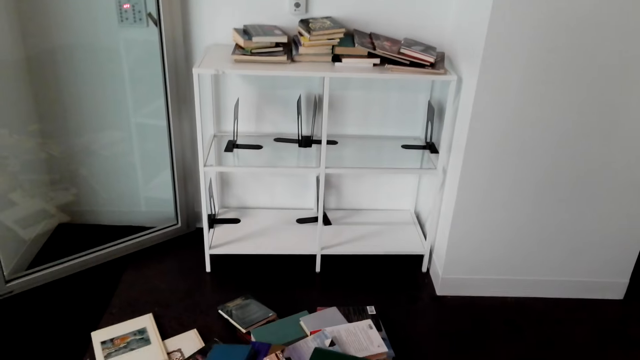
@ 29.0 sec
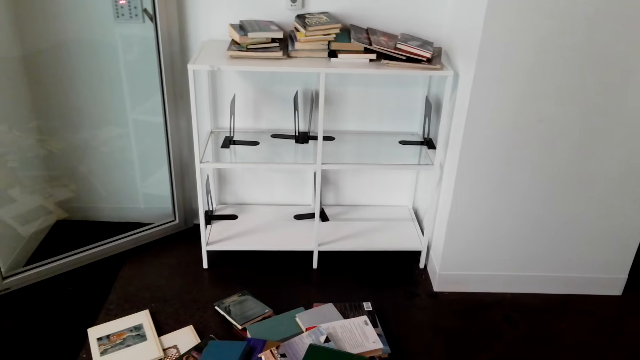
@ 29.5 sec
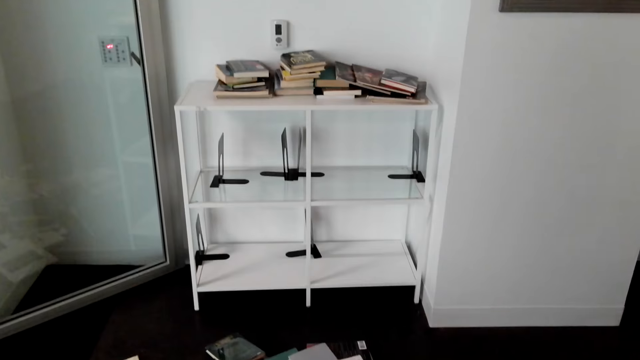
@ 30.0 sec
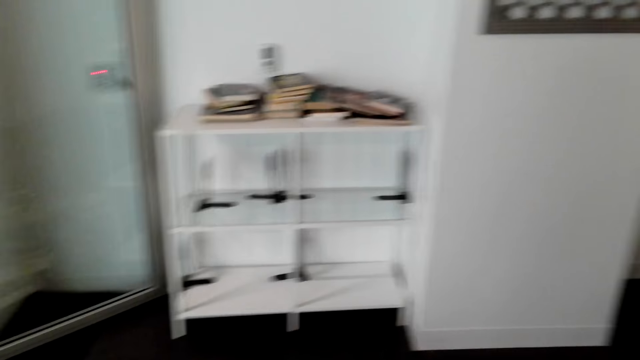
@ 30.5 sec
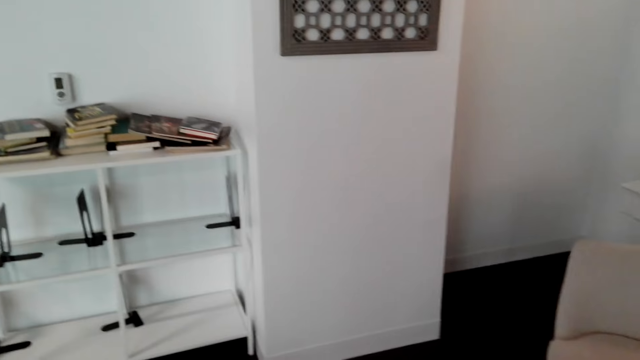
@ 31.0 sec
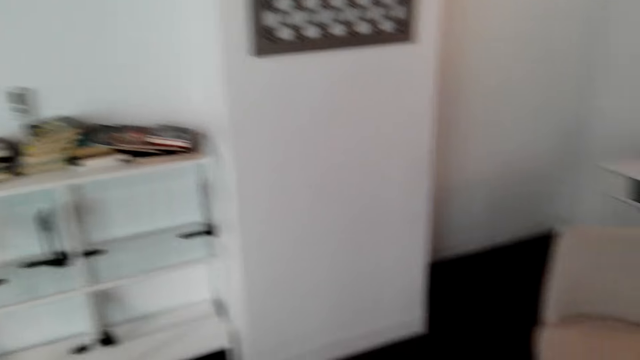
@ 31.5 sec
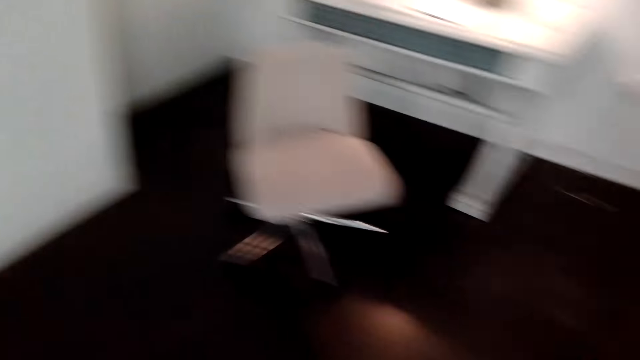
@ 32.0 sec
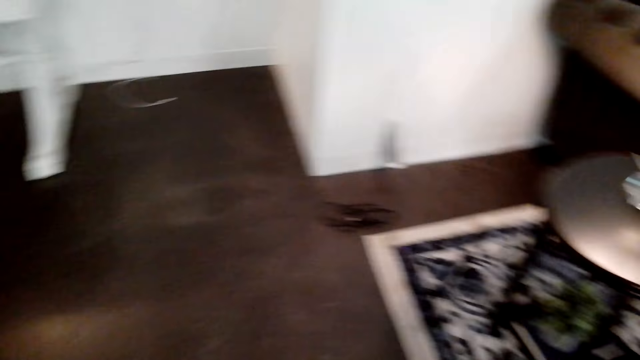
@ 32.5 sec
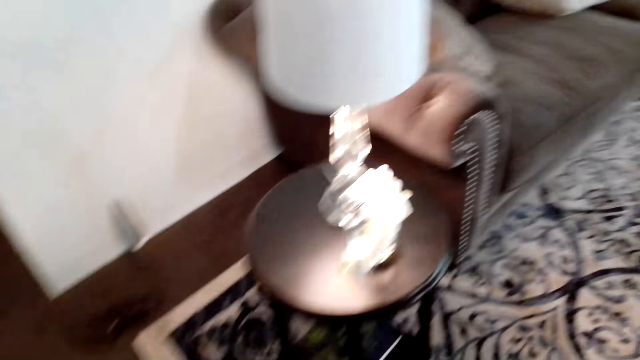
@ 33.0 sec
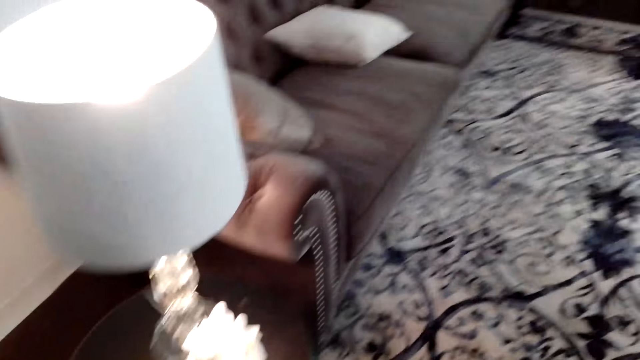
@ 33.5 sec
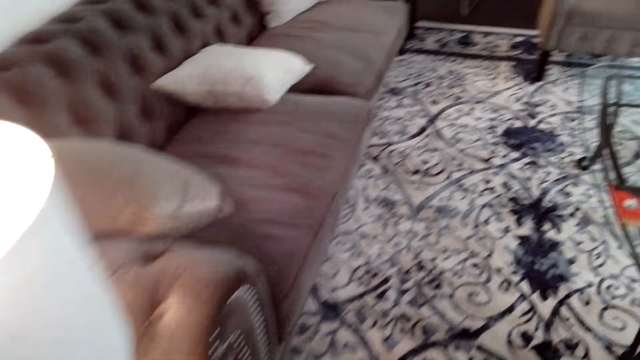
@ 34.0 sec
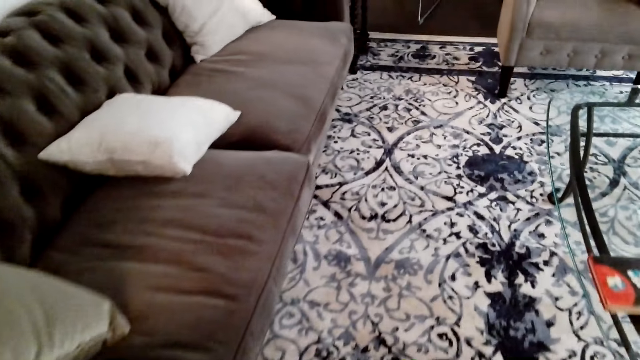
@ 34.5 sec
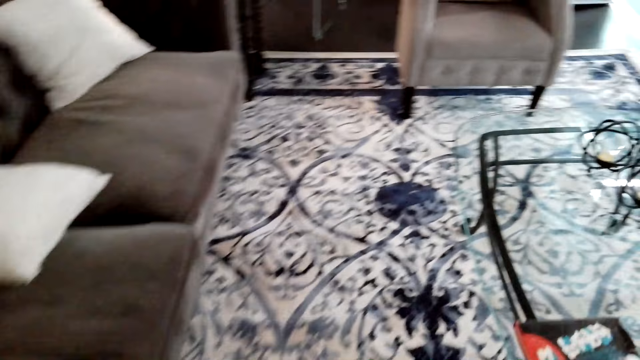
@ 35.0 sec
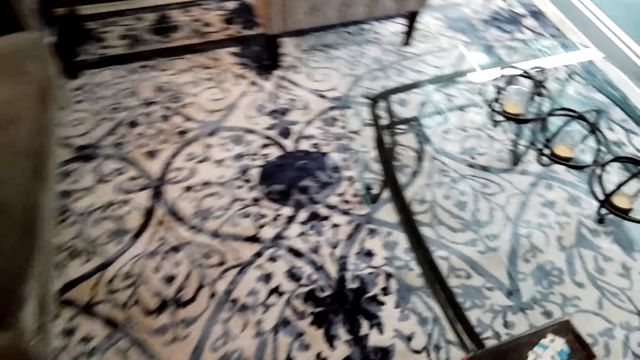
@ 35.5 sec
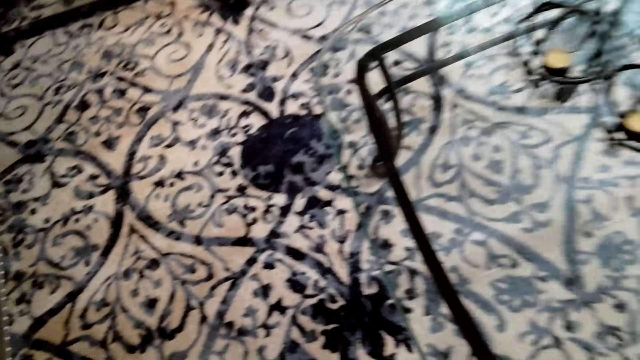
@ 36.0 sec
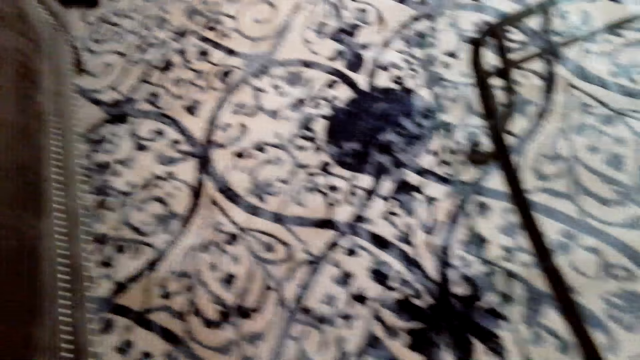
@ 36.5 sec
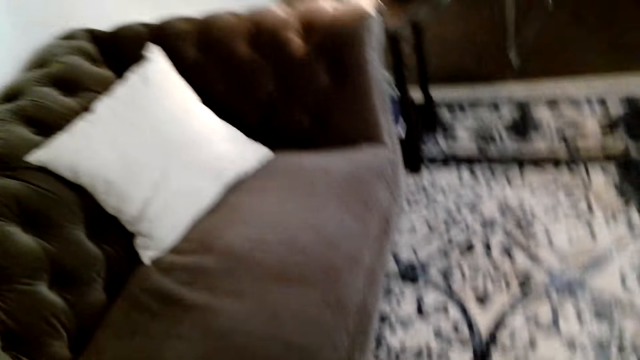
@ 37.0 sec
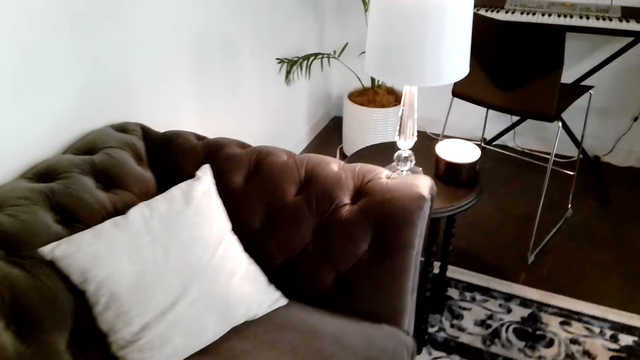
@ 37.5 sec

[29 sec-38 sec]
The camera wearer turns around. They turn around. They walk forward.

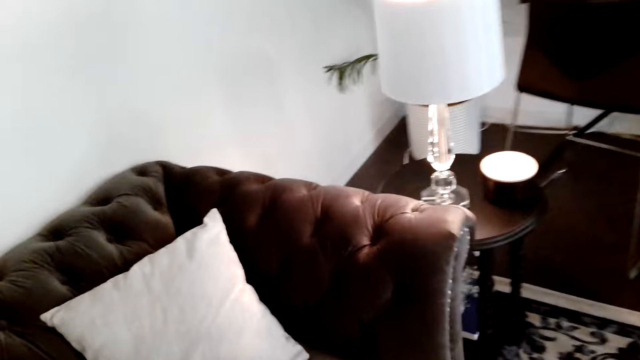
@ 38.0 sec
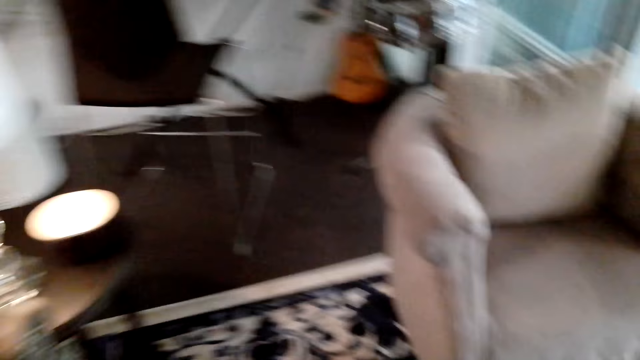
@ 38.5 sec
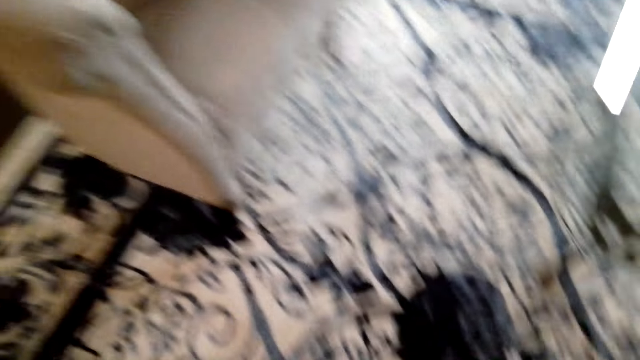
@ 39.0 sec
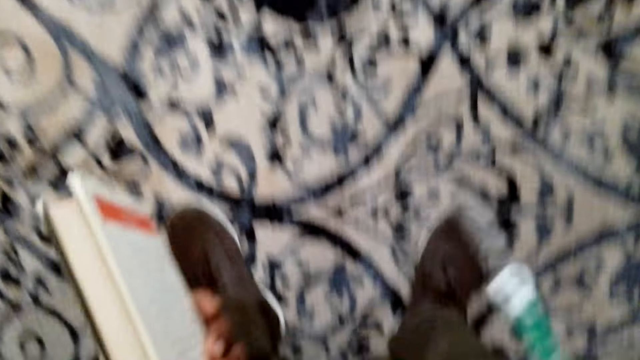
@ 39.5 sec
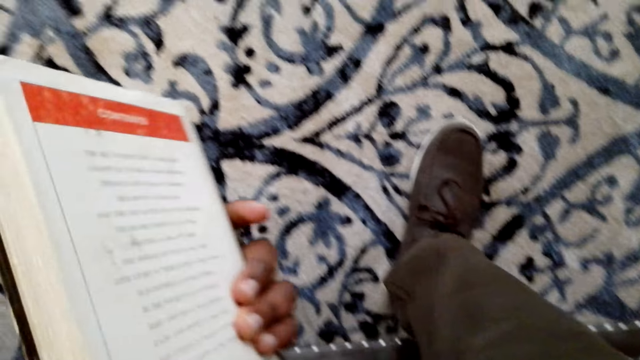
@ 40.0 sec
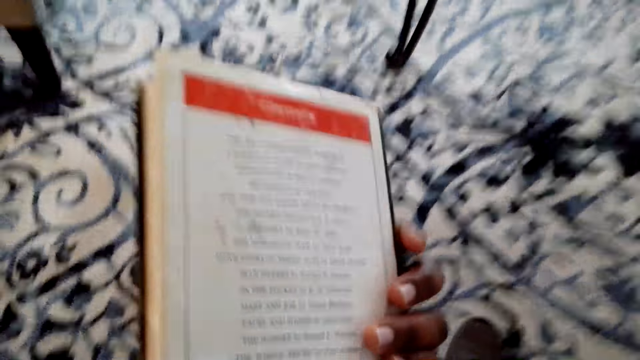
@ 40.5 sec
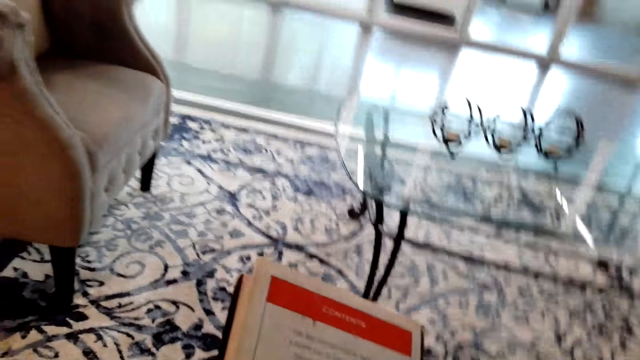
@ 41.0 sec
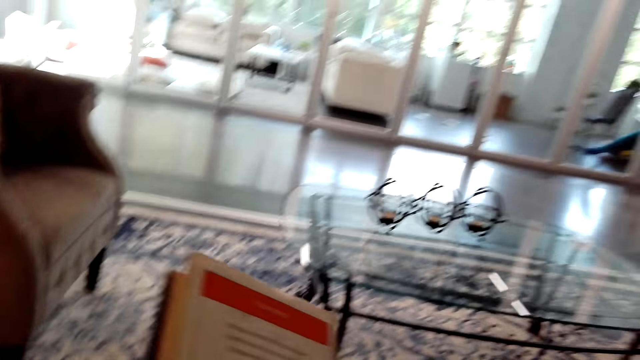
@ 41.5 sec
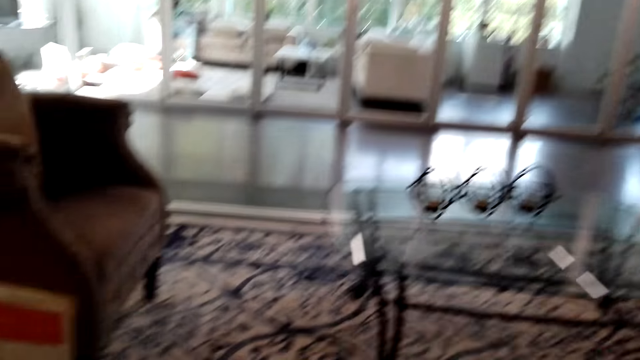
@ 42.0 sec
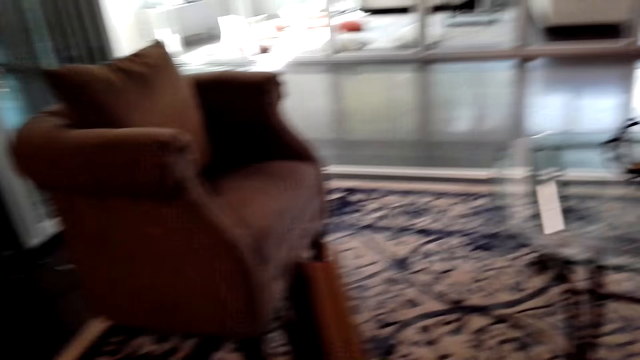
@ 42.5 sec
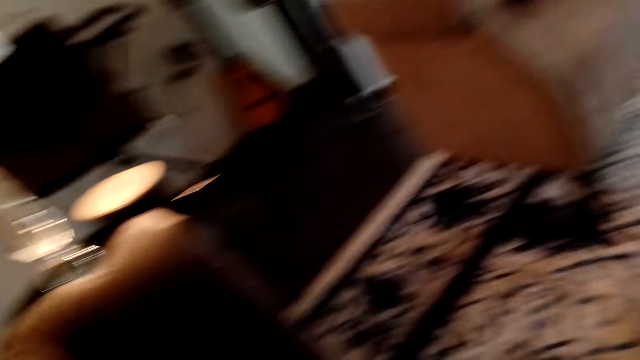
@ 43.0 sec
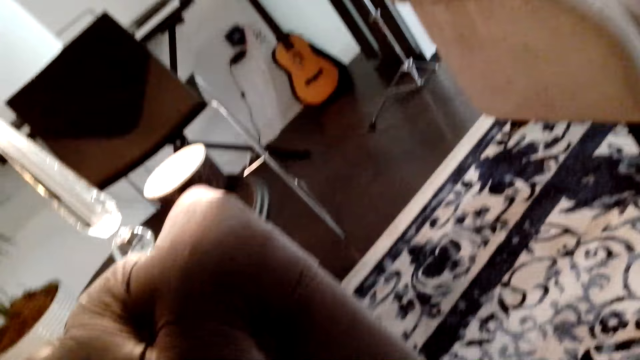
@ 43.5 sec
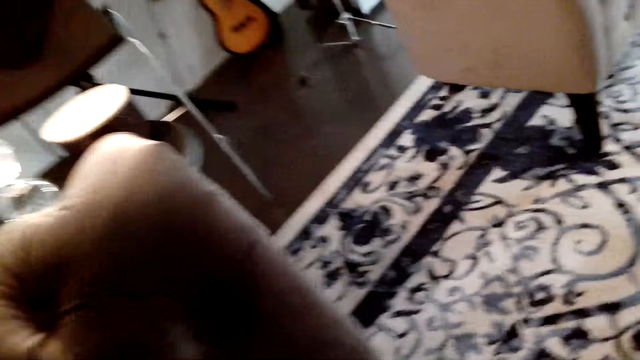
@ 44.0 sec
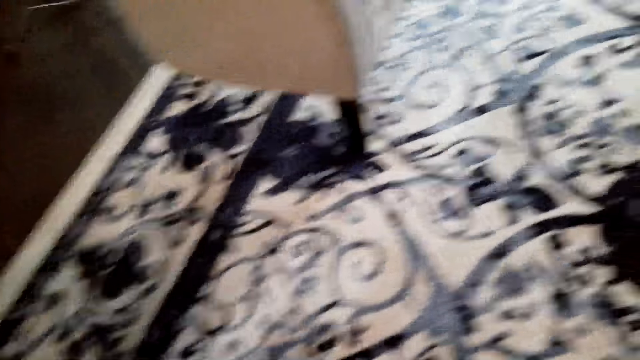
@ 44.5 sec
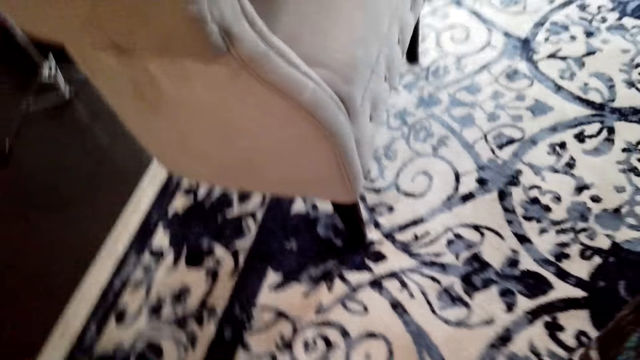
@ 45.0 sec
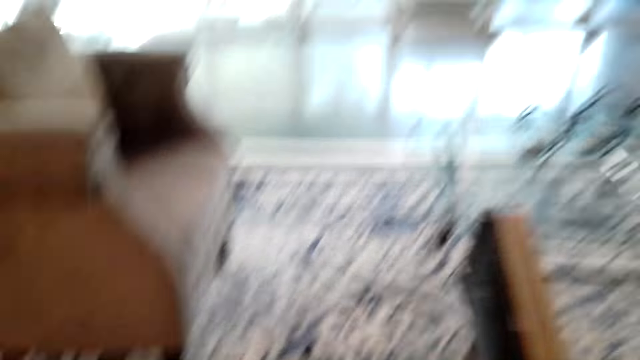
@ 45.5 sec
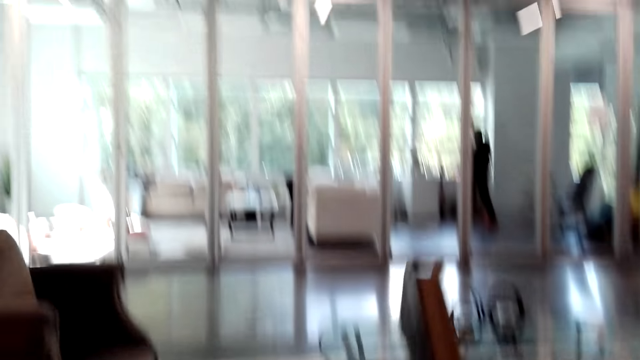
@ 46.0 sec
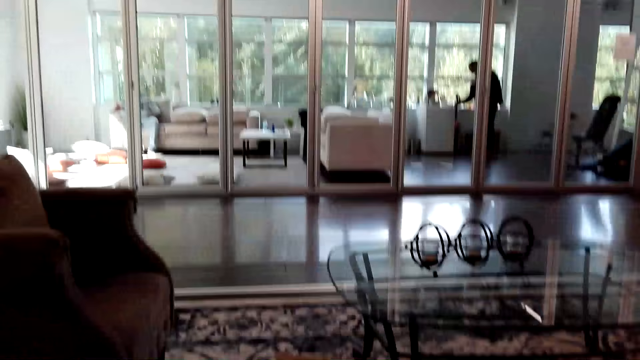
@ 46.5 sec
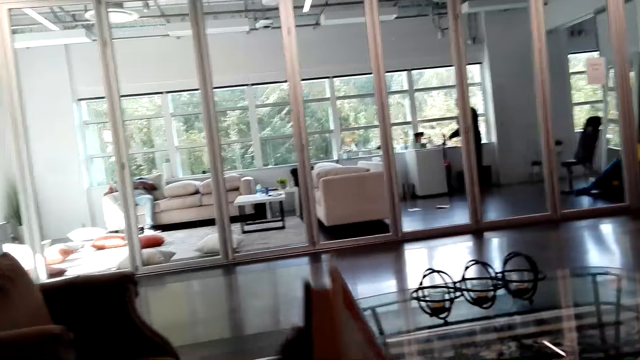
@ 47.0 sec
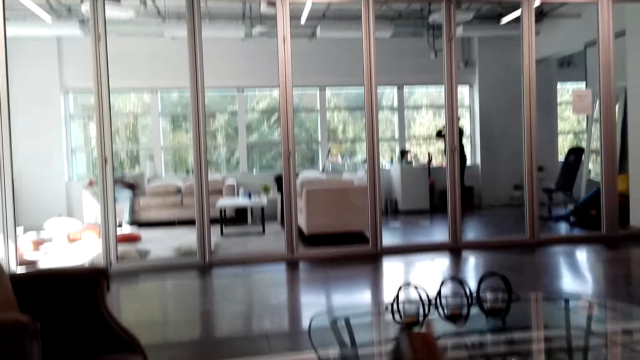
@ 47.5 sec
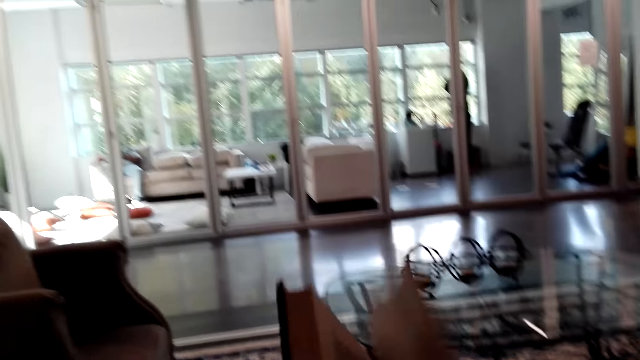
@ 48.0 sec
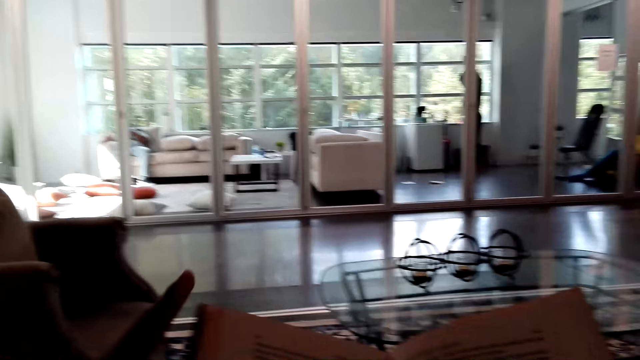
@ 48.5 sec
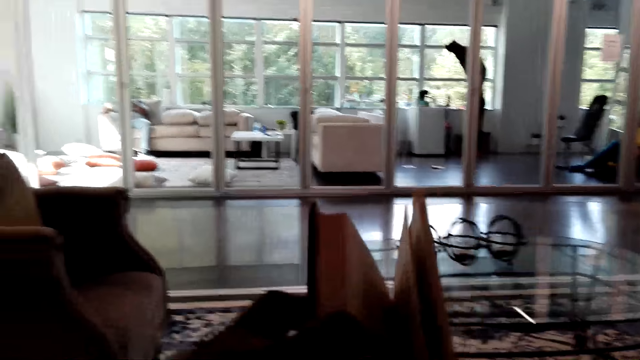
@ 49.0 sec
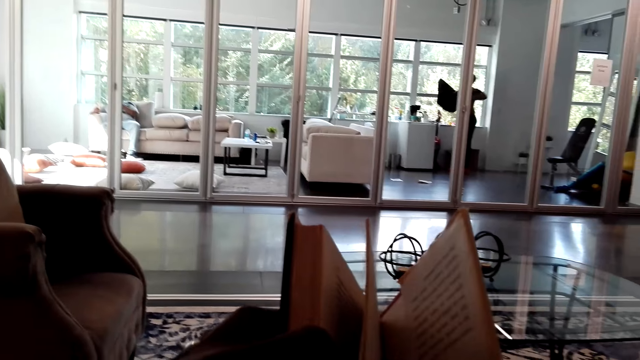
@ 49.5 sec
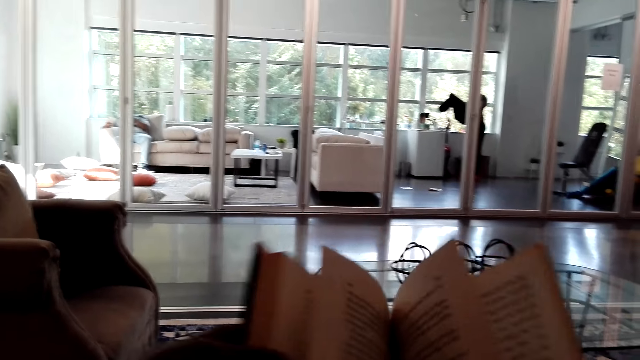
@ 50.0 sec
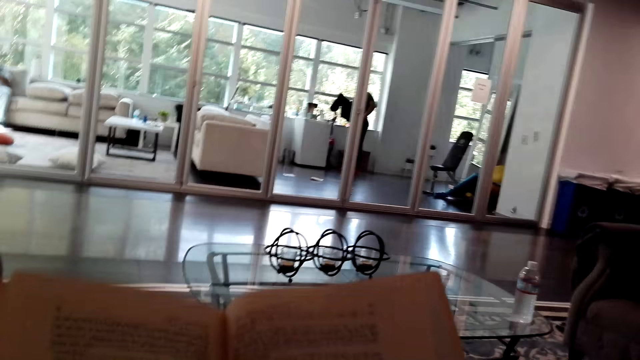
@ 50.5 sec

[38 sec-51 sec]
The camera wearer sits on the couch. They look left. They look forward. They open a book. They turn pages in the book.
